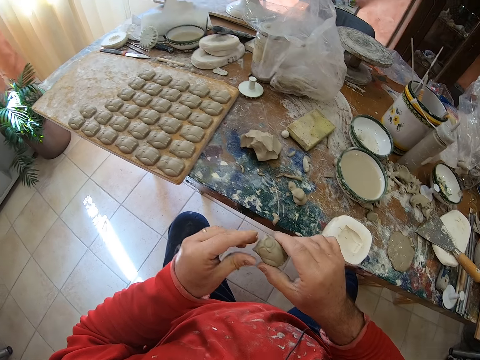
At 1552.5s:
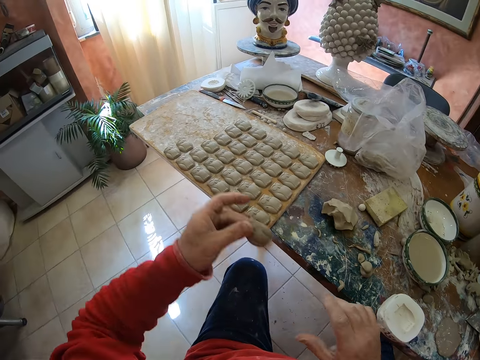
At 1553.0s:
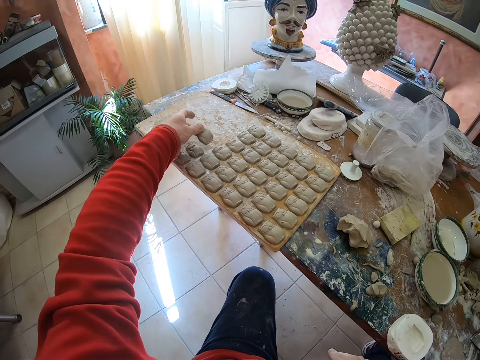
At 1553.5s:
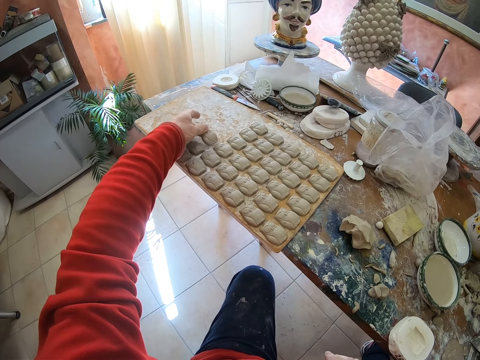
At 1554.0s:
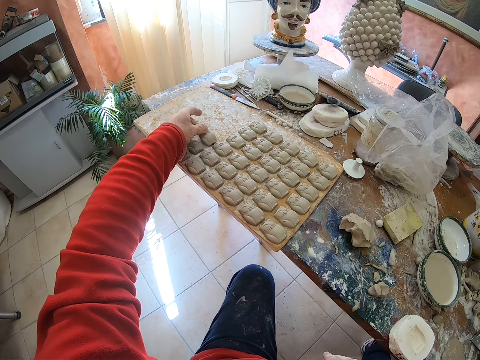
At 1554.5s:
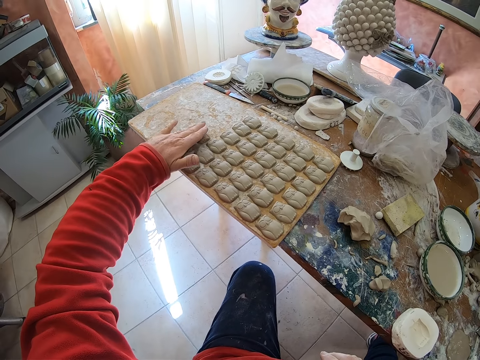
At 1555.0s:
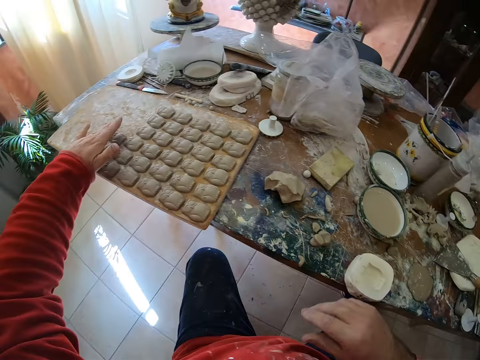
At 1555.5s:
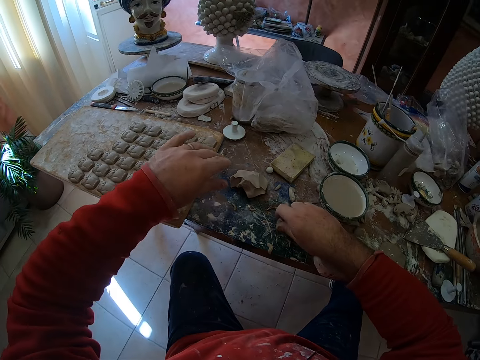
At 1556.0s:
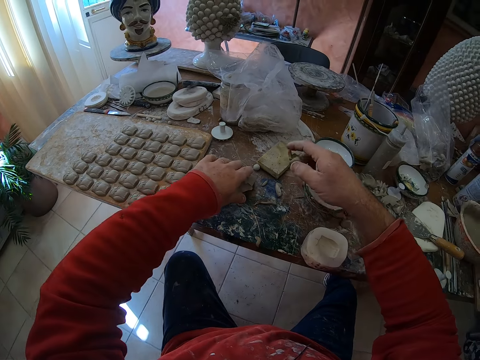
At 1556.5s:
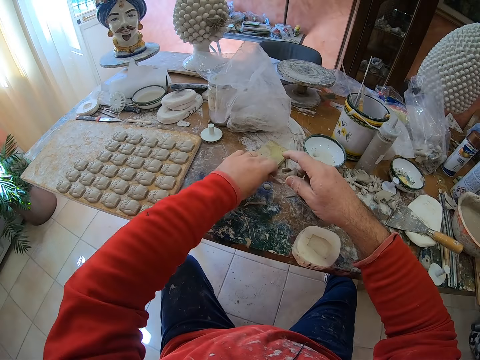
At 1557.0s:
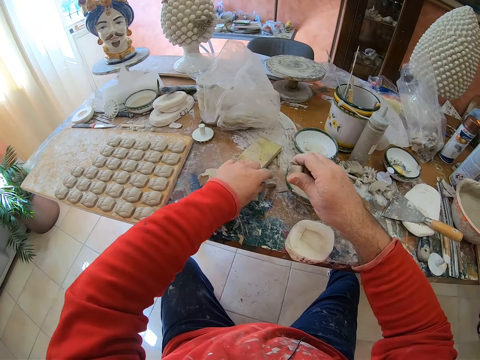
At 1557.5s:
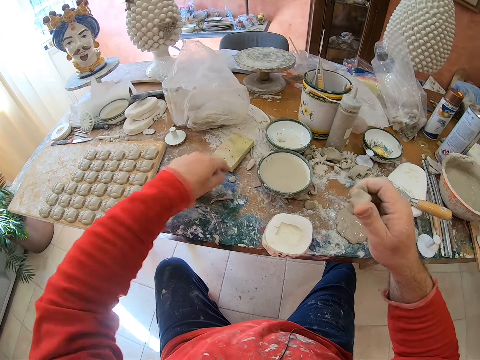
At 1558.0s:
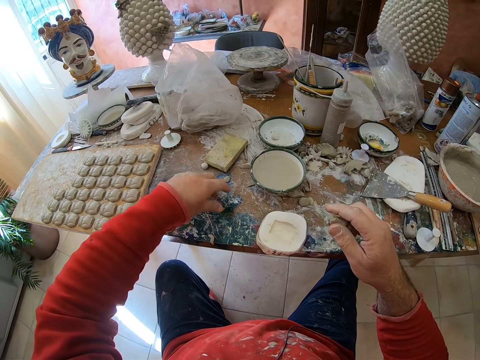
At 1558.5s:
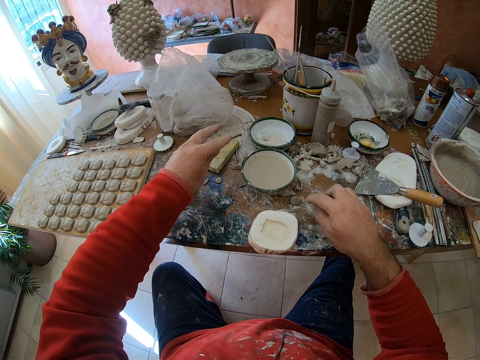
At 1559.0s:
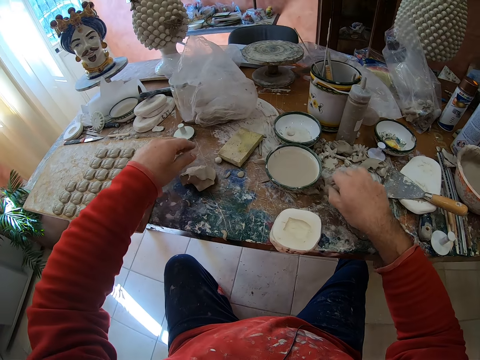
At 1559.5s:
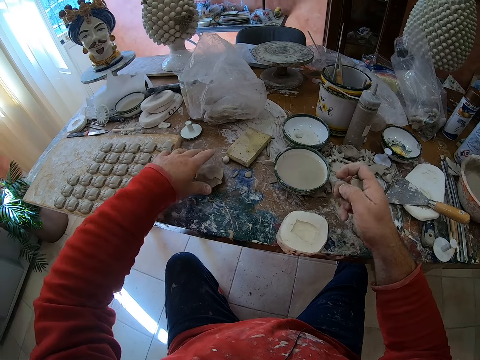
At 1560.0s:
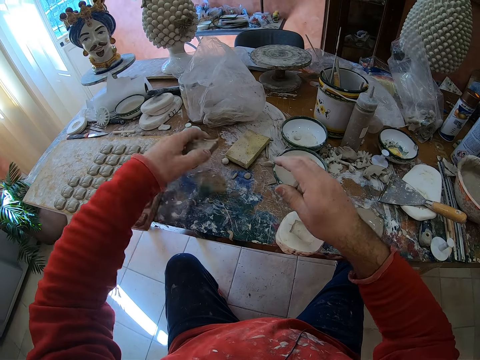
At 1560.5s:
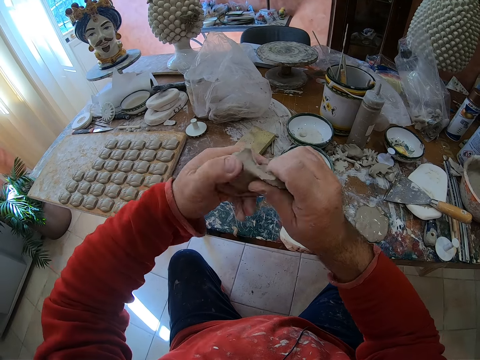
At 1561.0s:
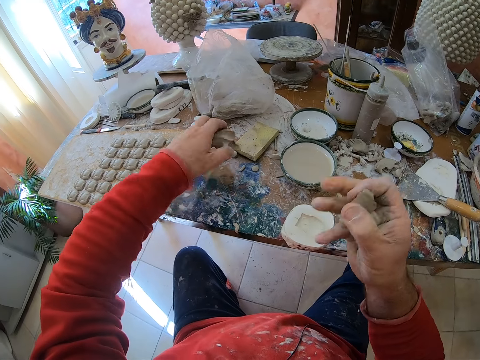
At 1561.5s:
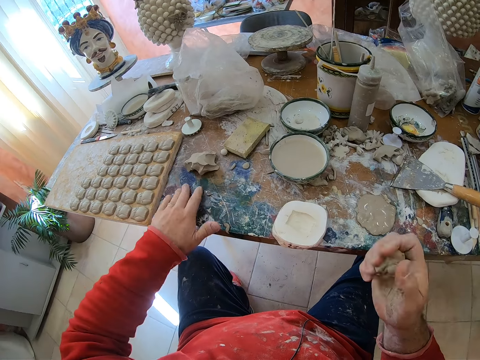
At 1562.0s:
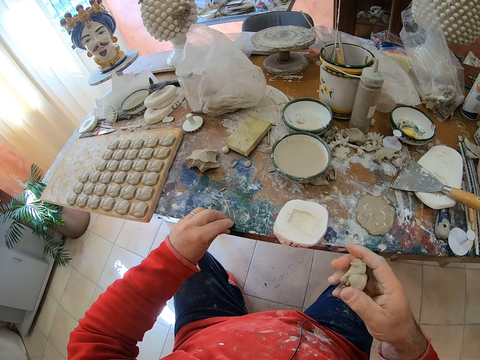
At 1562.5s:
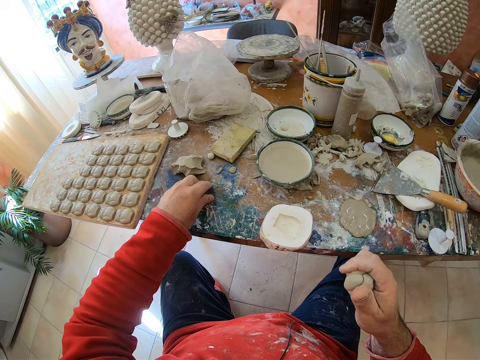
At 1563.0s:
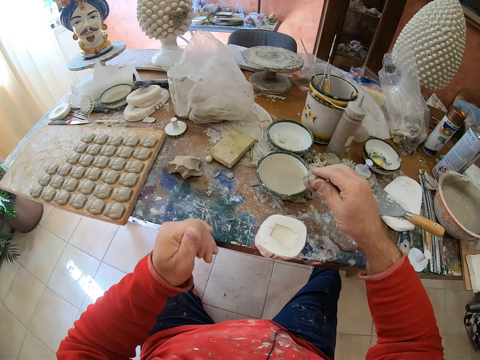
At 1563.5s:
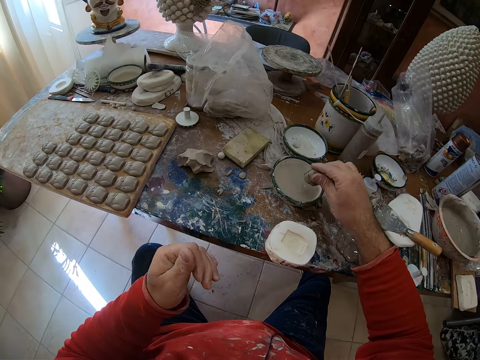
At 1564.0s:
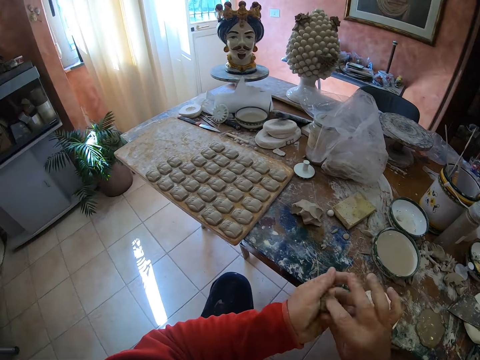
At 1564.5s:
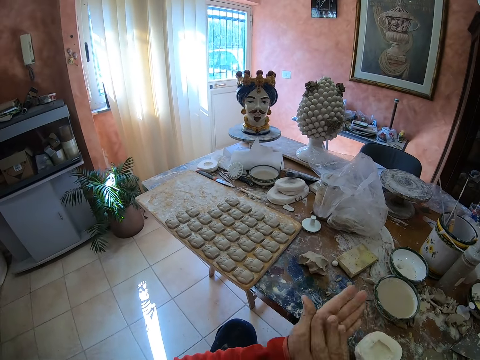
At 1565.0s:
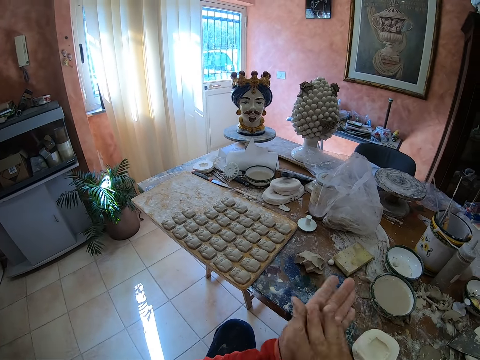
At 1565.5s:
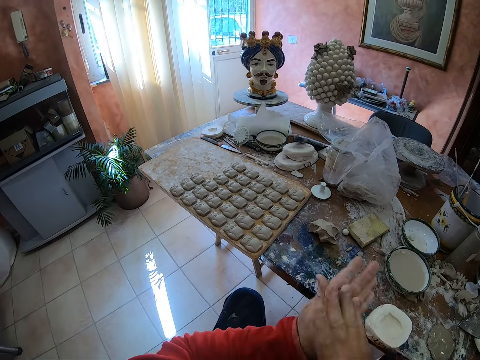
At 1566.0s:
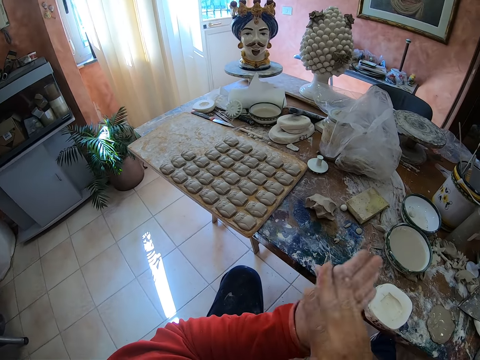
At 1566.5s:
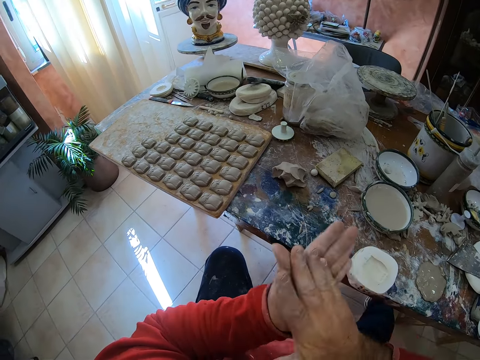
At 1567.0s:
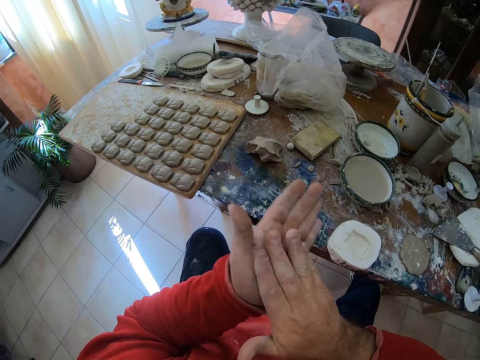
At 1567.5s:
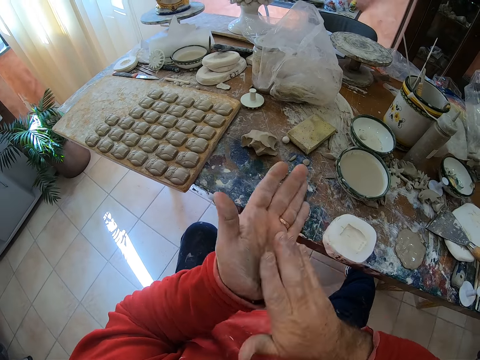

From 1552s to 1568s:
The camera wearer puts the clay owl molding on a wooden tray. He picks up pieces of clay mold on the table. He shifts mud stones on the table. He takes a pinch of the clay mold on the table. He cuts a piece of mud. He drops the remaining piece on the table. He shifts a small mud piece on the table. He compresses the mud piece in his hand. He dips the clay mold into water. He rolls the clay mold in his hands.

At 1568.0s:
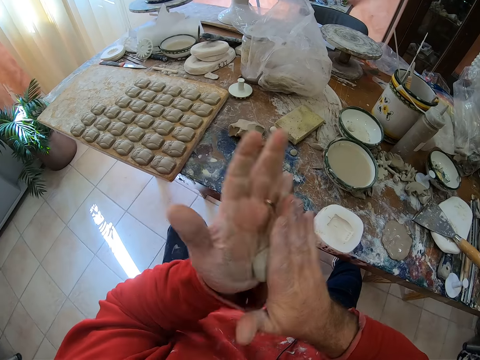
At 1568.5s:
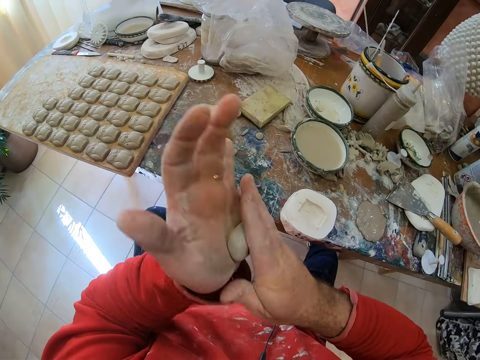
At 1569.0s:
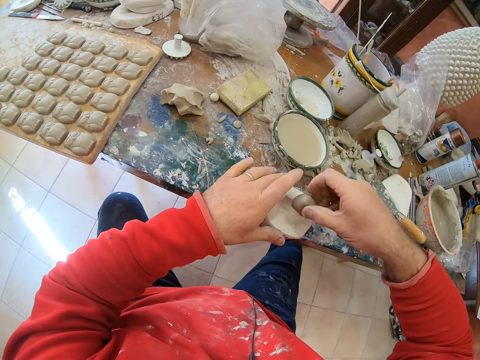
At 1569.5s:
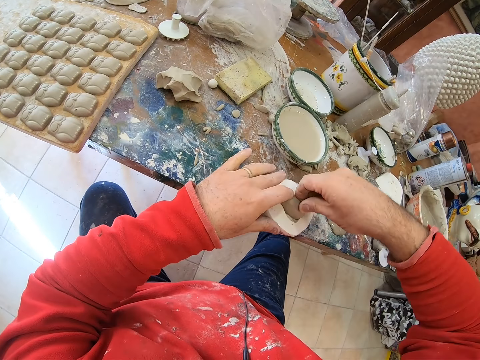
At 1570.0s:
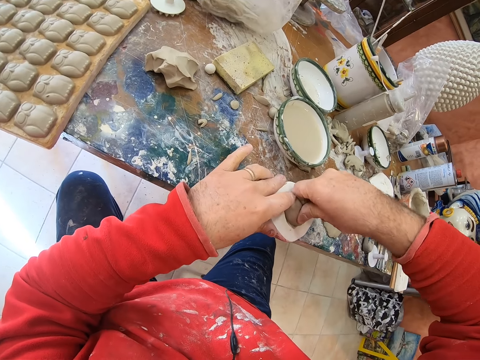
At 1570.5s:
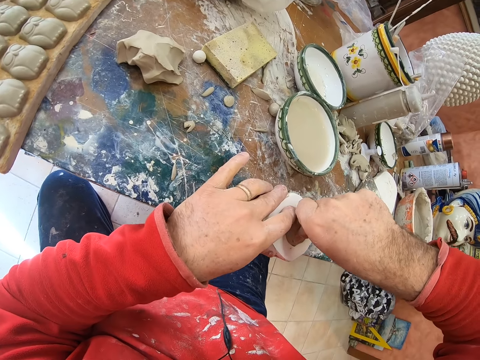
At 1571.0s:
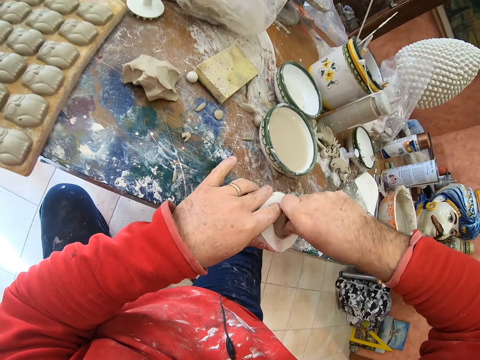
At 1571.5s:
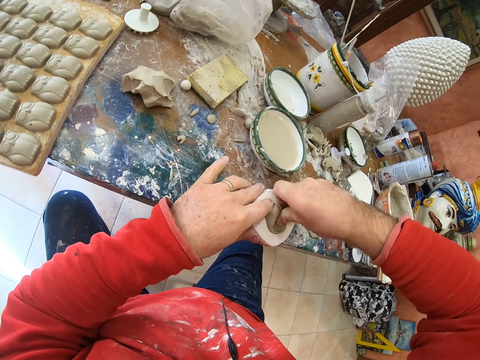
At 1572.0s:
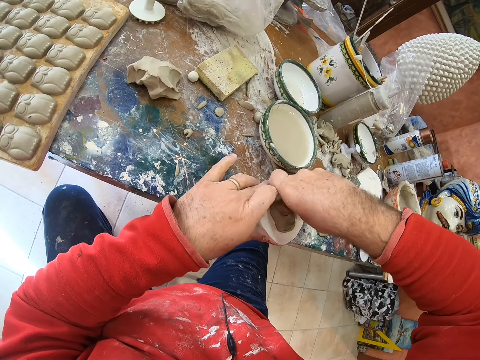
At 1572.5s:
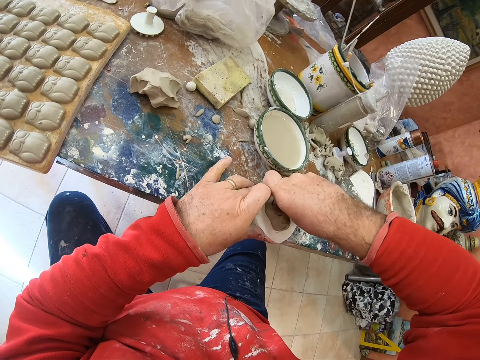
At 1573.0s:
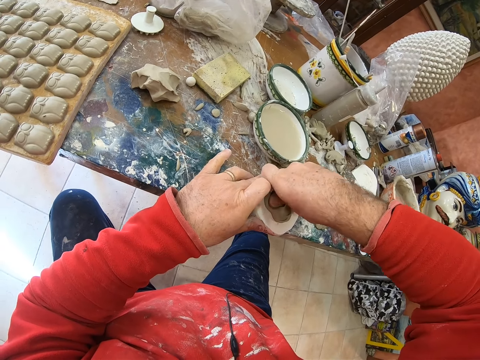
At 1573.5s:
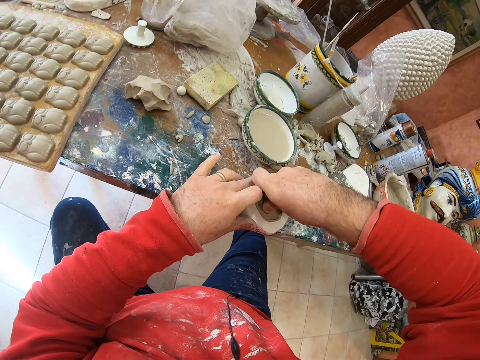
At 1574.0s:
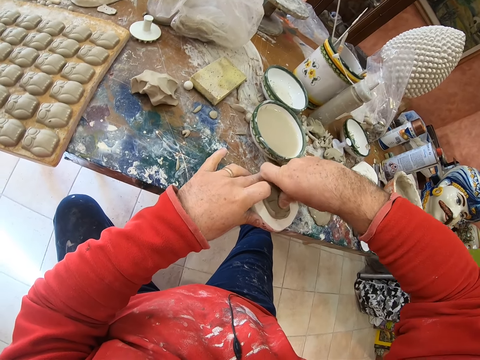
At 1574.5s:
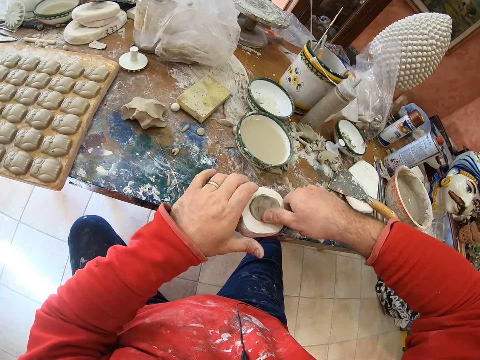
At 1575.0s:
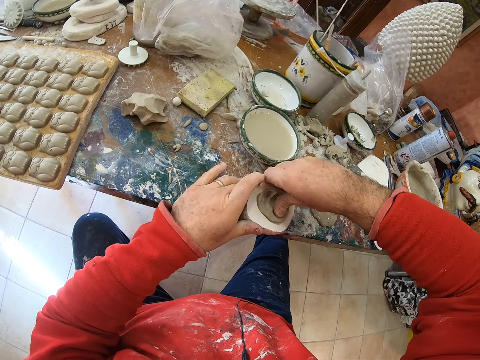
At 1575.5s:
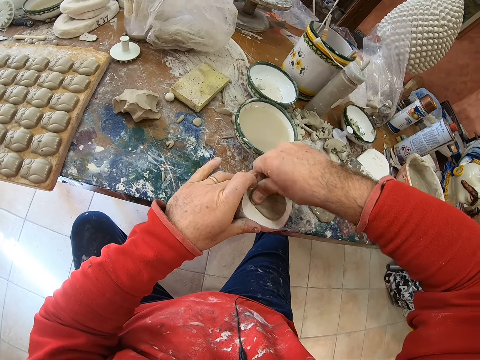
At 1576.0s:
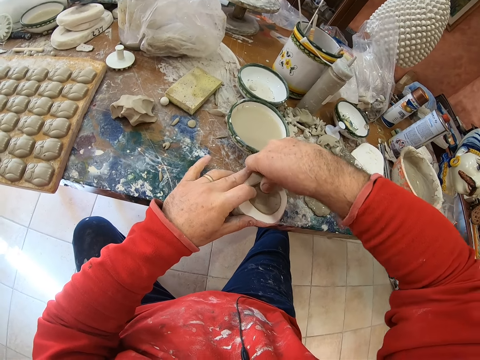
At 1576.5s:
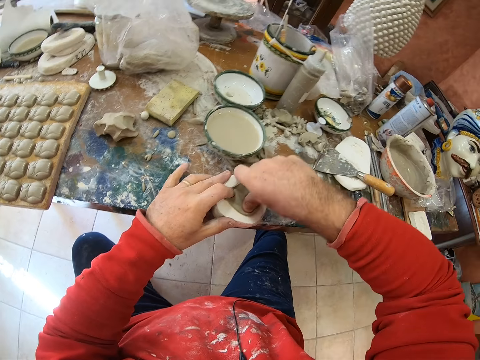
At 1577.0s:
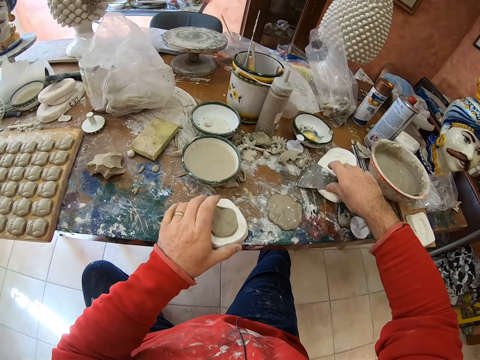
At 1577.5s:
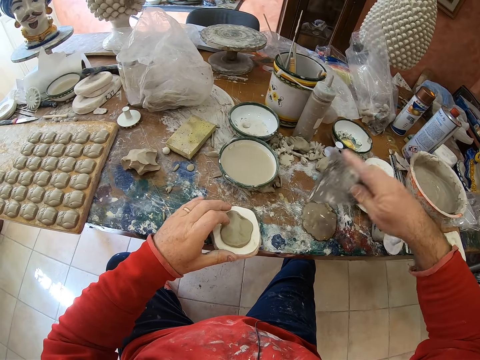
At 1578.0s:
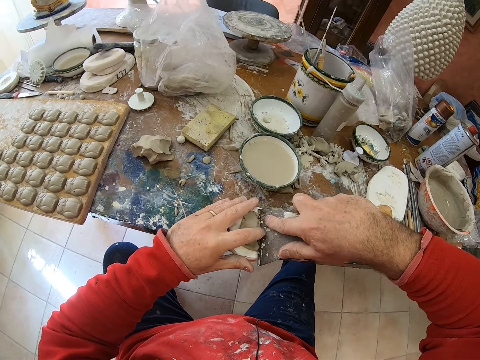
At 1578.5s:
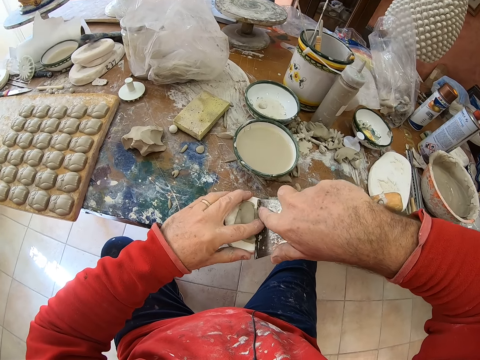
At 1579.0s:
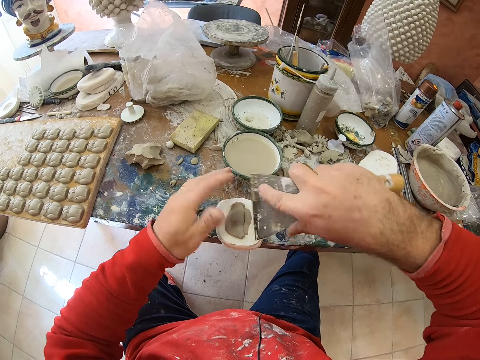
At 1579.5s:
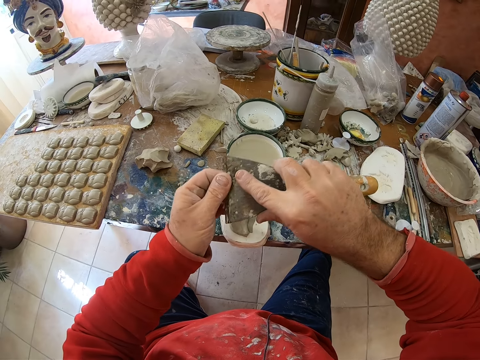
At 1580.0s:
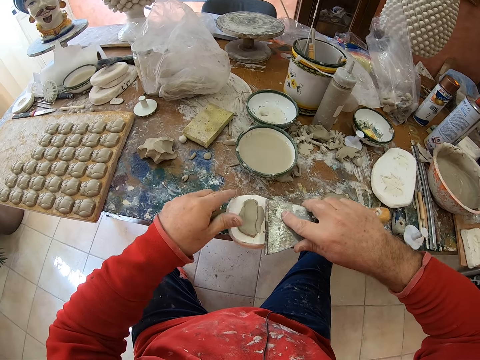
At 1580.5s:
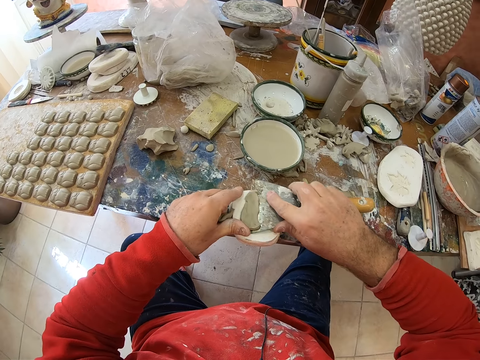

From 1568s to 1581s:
The camera wearer presses the clay mold on a mold shaper or shaper tool on the table. He picks the scraper on the table. He cuts excess mud on the shaper tool with the scraper.
